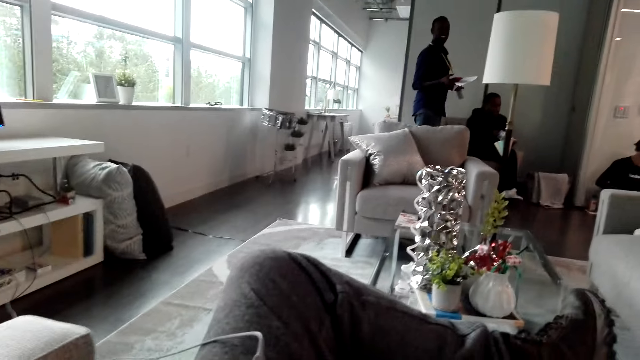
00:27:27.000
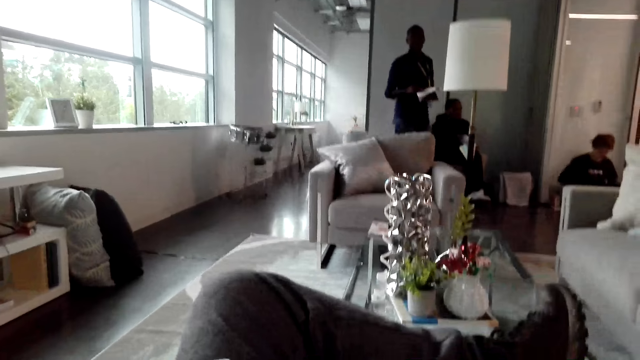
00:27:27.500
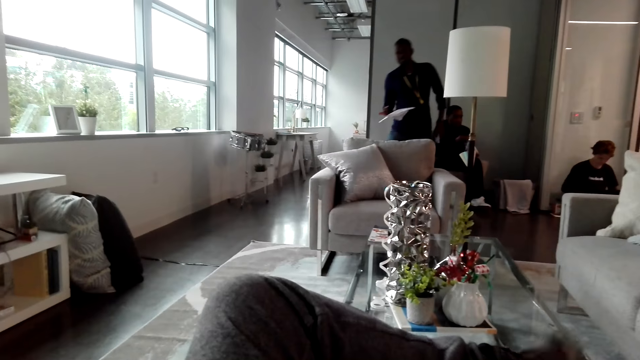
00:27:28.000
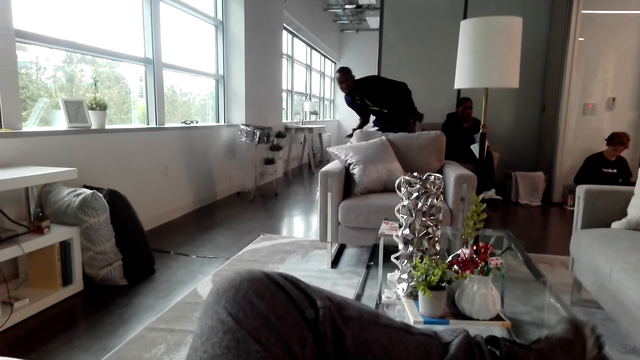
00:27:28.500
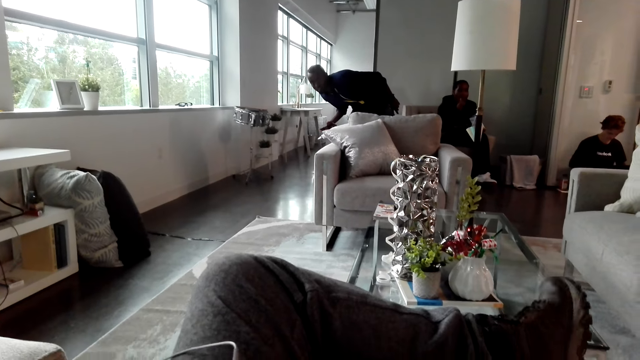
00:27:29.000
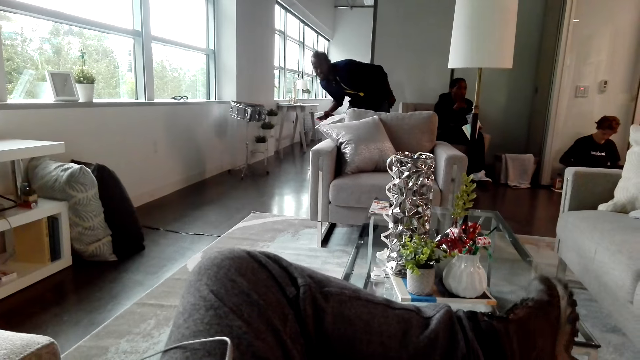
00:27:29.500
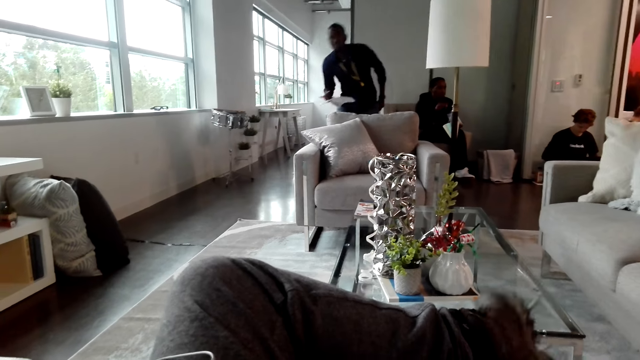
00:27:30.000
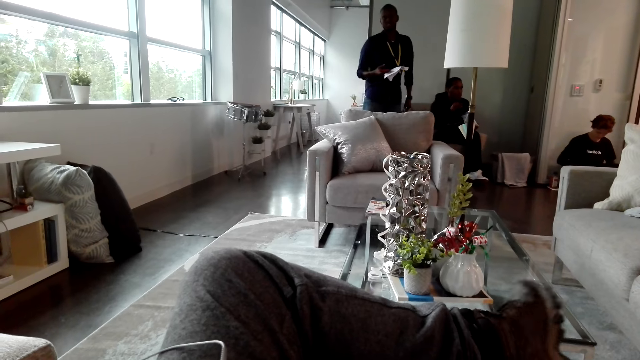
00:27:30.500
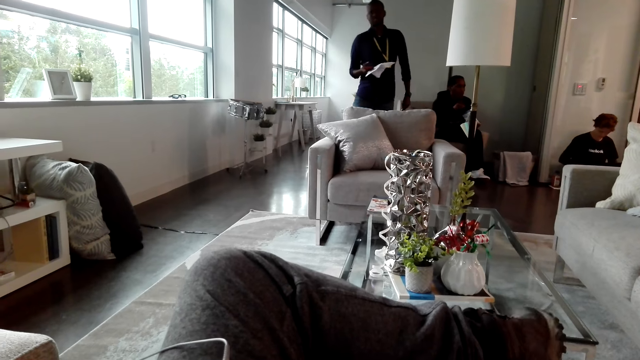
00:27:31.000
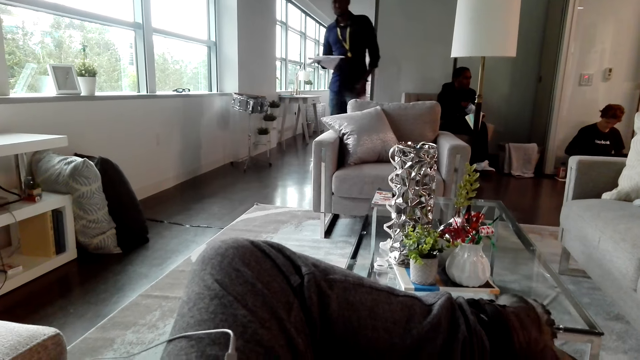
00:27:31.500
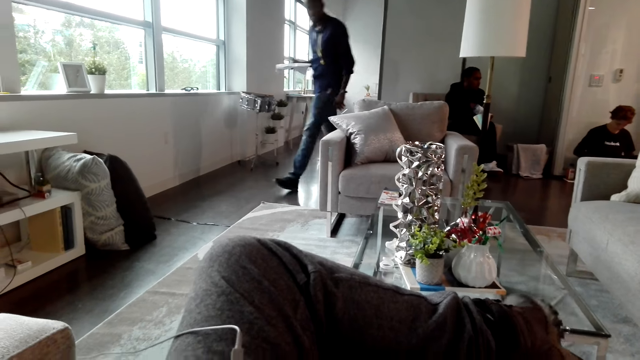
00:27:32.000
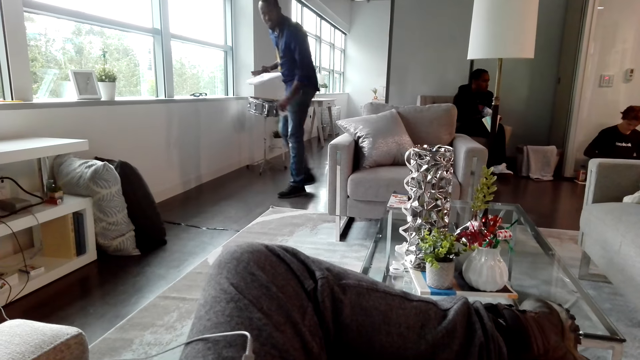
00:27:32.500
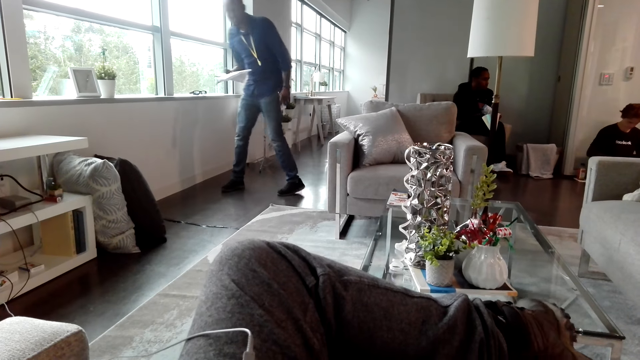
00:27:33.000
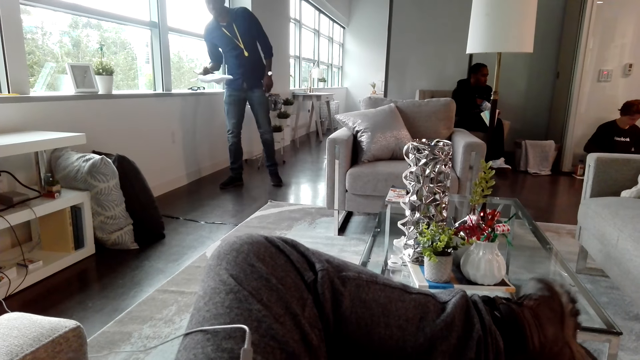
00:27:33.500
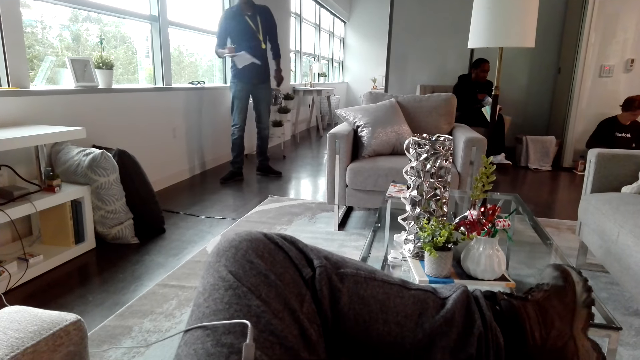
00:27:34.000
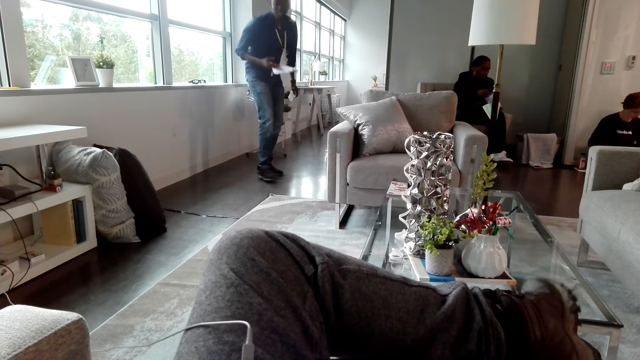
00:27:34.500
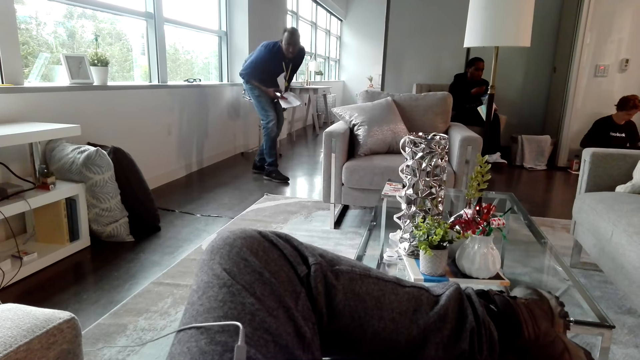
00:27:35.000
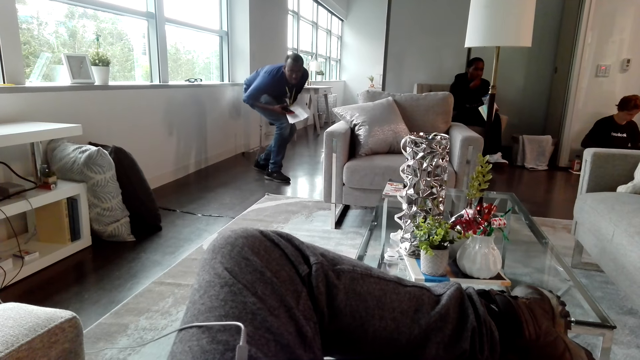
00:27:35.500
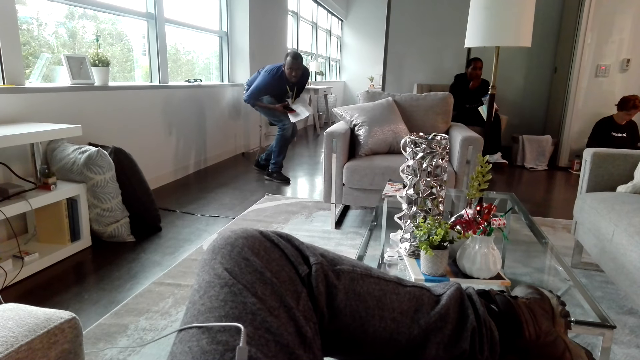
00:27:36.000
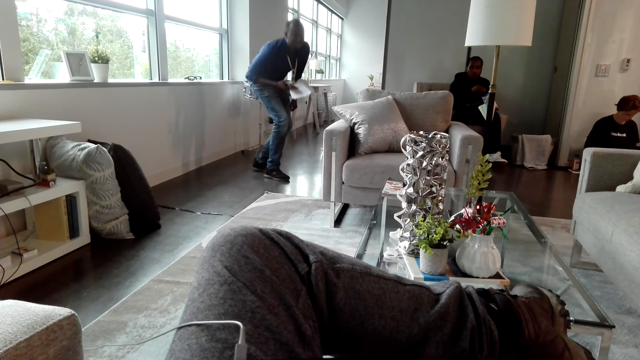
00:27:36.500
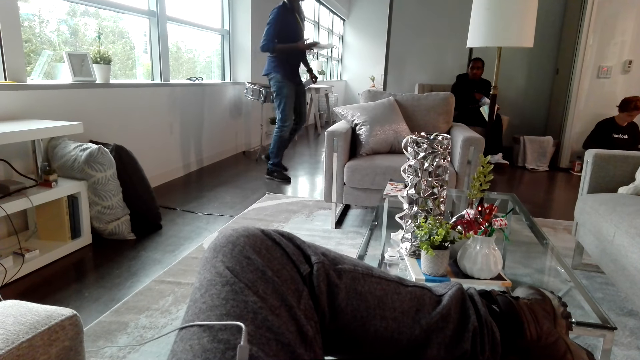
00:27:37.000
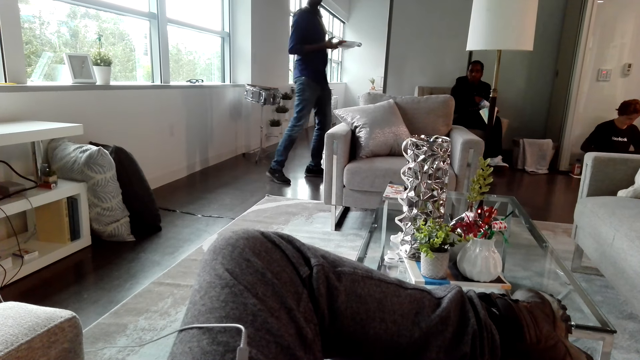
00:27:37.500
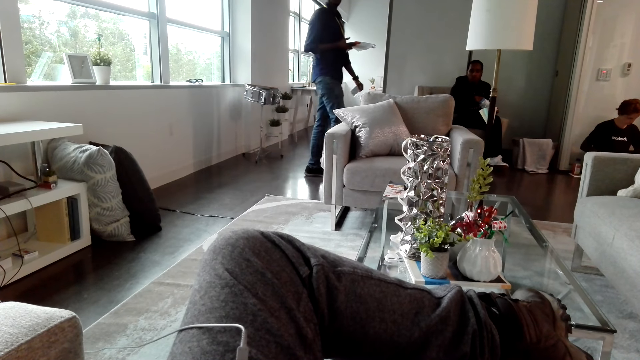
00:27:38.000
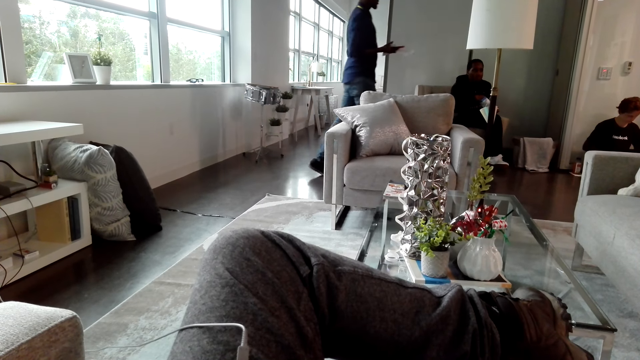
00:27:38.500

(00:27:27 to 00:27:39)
The camera wearer shakes the left foot. They look around.

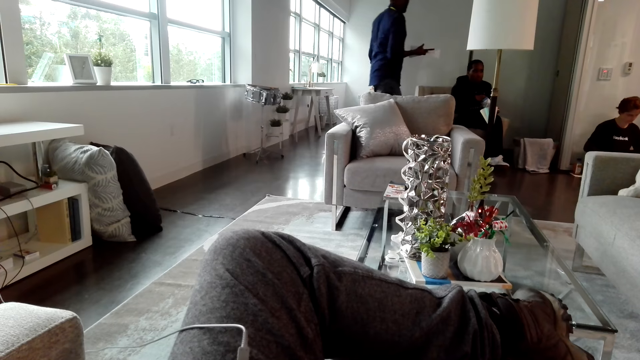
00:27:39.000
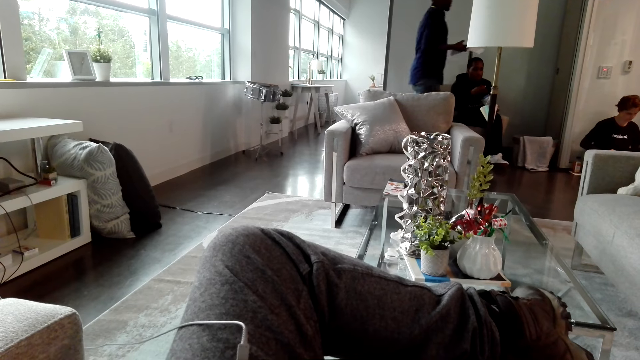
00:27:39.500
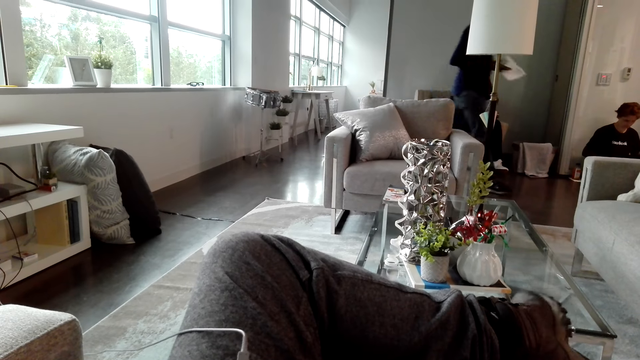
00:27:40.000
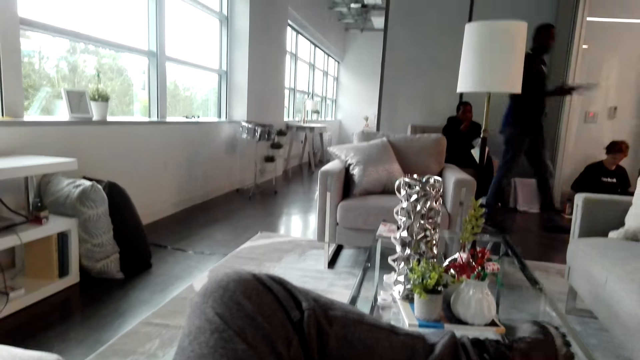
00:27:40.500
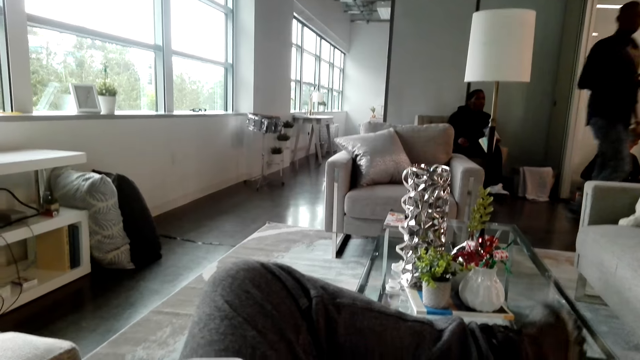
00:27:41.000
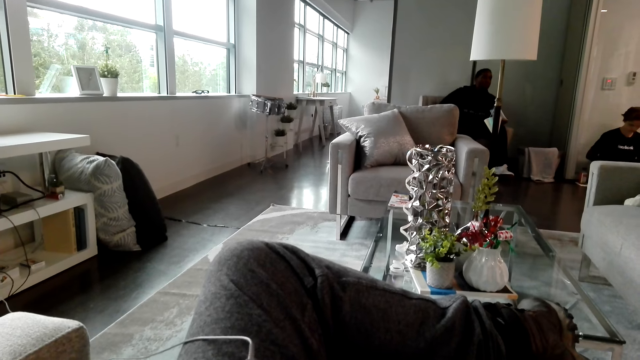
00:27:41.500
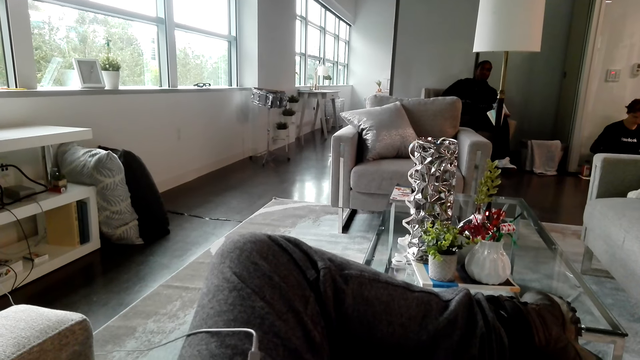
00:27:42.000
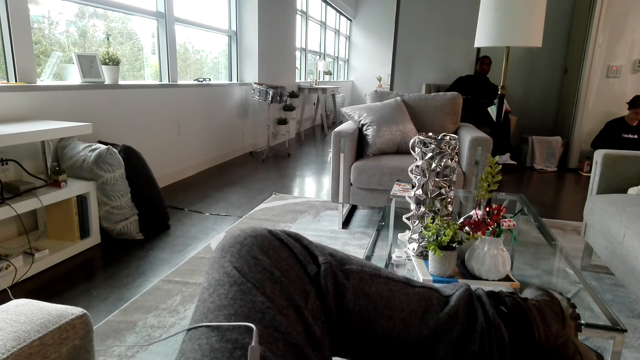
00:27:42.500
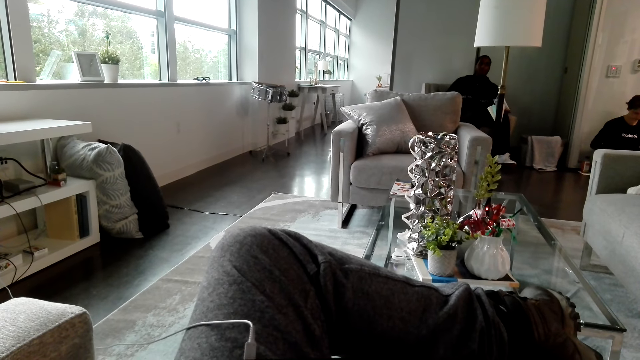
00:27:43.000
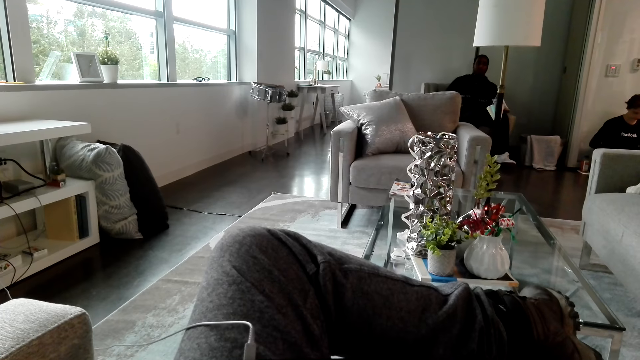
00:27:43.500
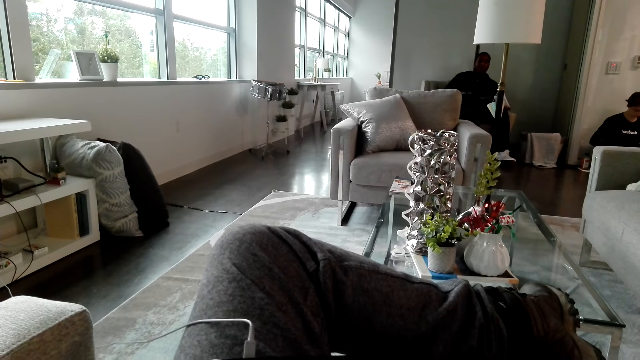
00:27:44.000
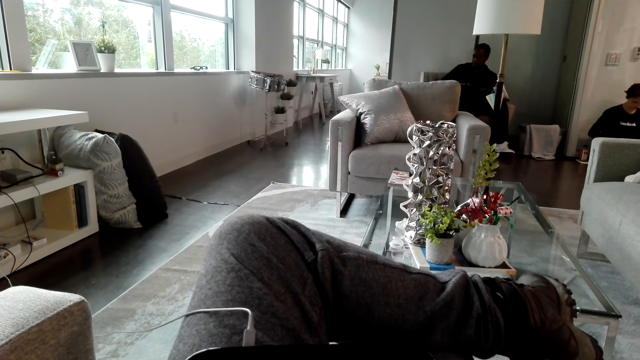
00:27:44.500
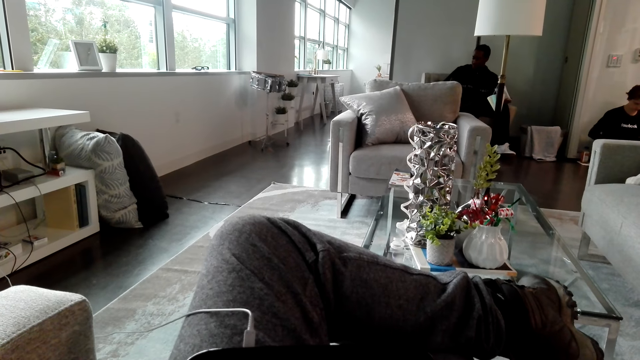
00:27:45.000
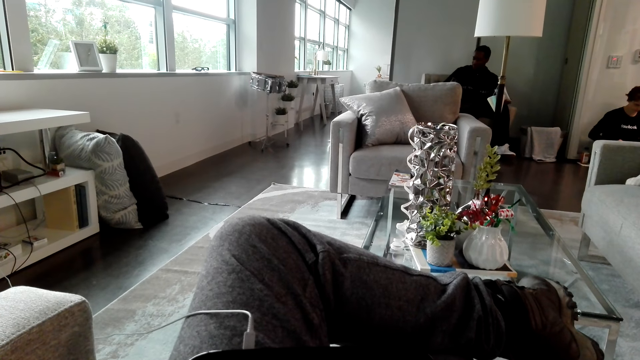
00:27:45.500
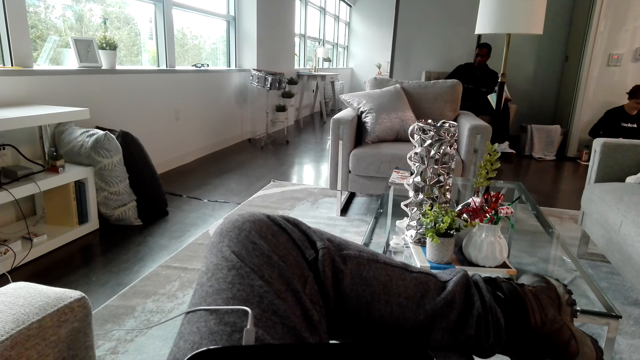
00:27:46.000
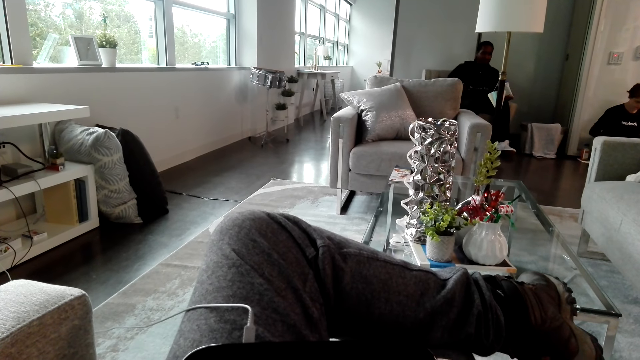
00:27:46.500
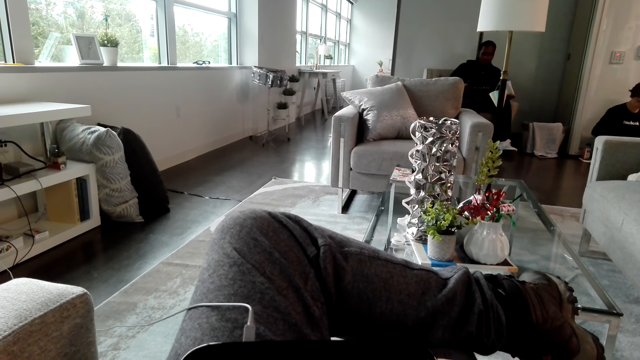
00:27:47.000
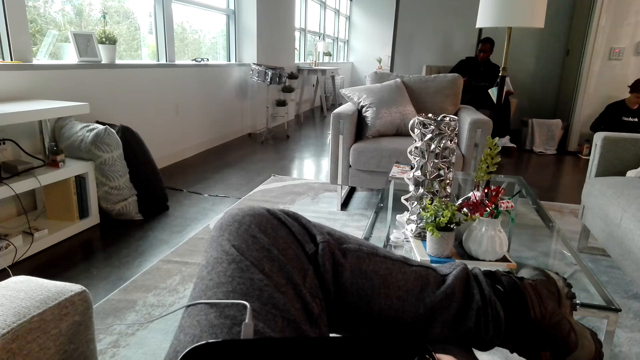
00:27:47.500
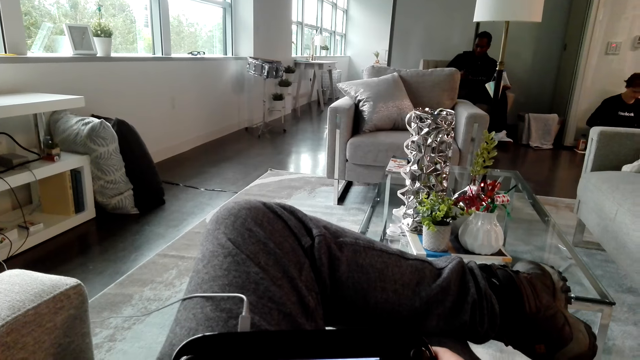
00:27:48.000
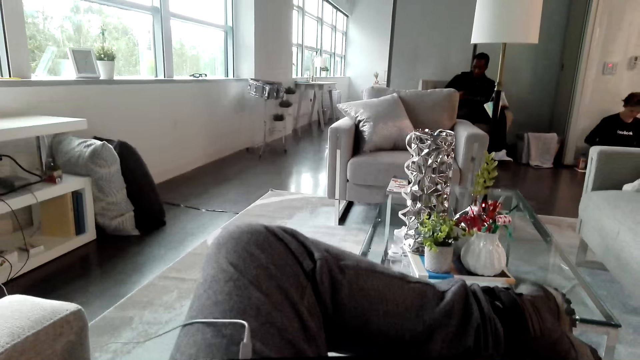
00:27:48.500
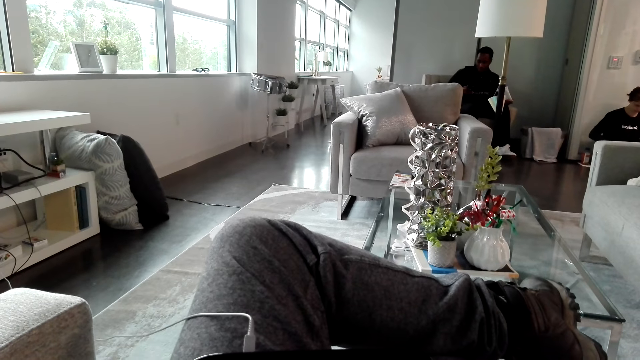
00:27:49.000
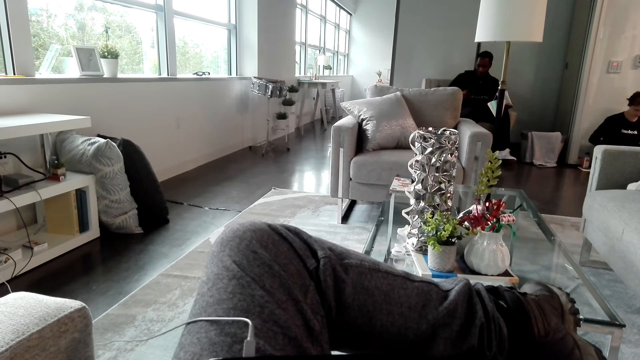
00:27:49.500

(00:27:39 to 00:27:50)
The camera wearer shakes the left foot.
